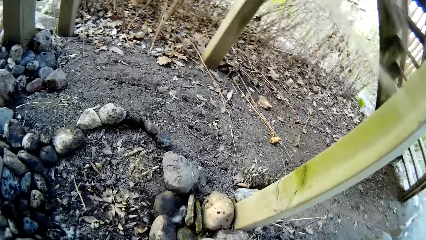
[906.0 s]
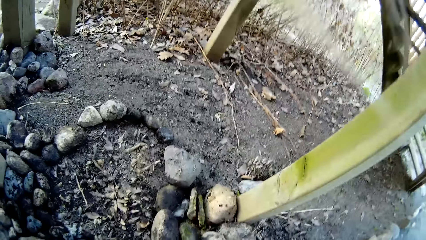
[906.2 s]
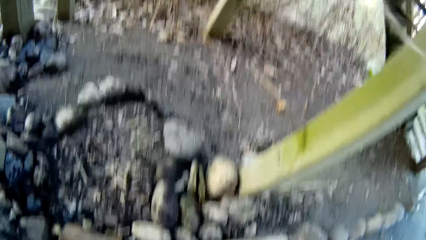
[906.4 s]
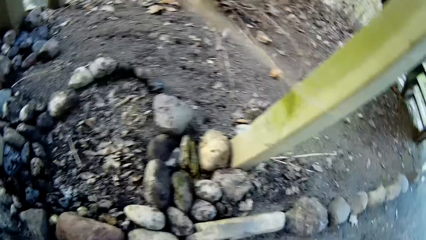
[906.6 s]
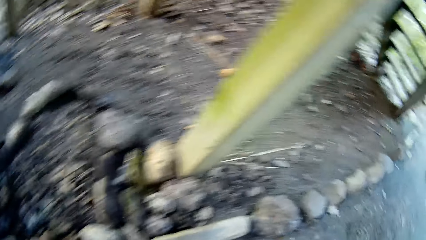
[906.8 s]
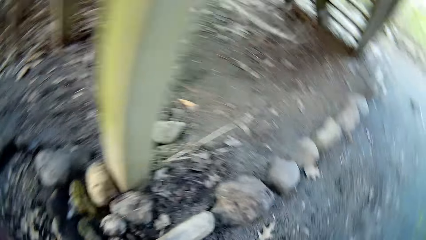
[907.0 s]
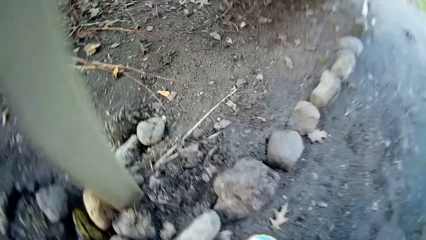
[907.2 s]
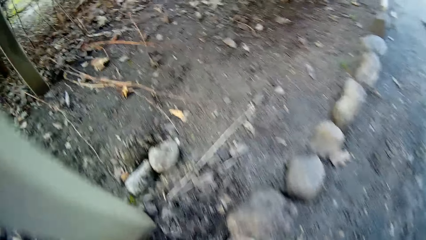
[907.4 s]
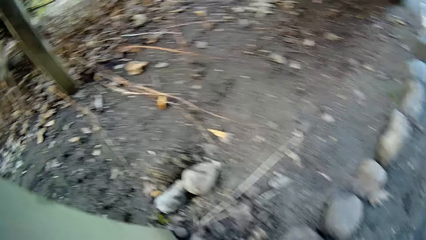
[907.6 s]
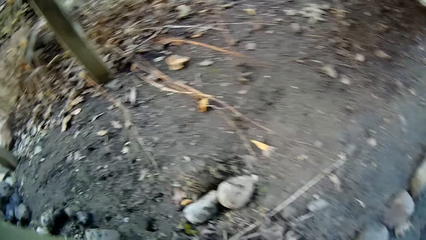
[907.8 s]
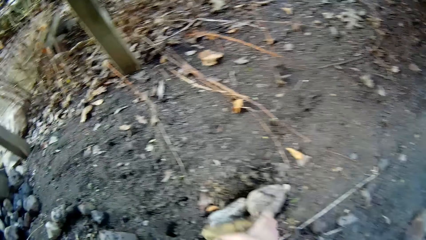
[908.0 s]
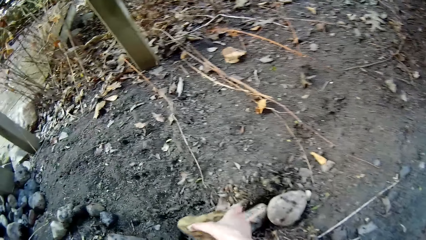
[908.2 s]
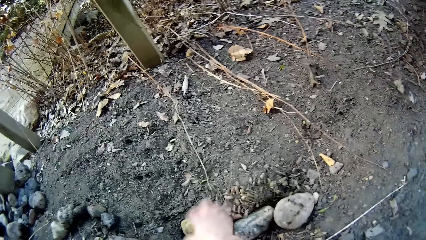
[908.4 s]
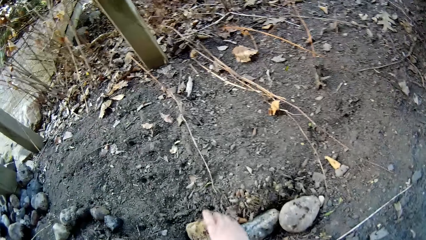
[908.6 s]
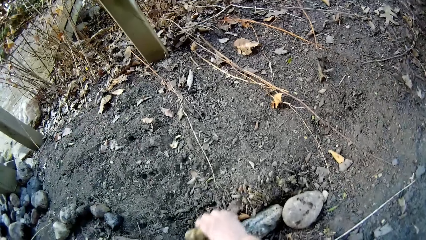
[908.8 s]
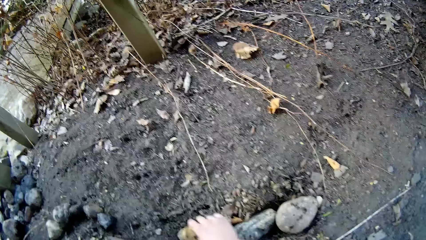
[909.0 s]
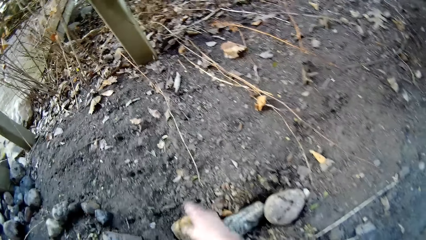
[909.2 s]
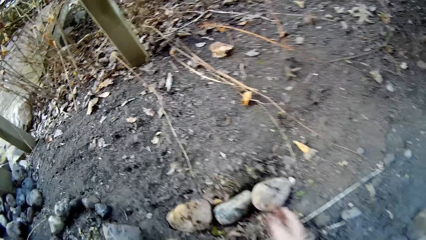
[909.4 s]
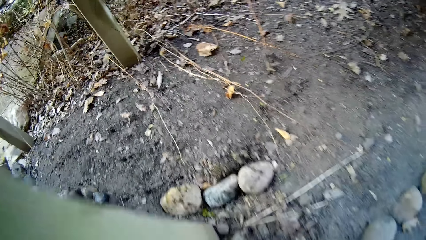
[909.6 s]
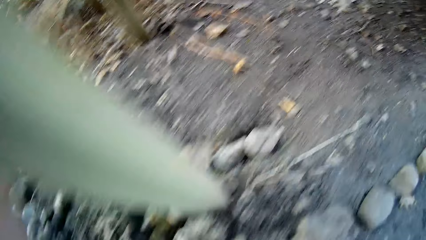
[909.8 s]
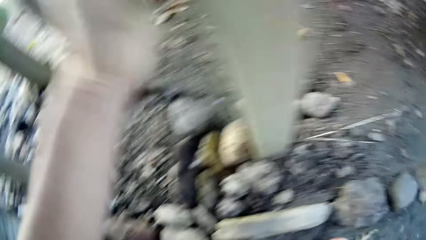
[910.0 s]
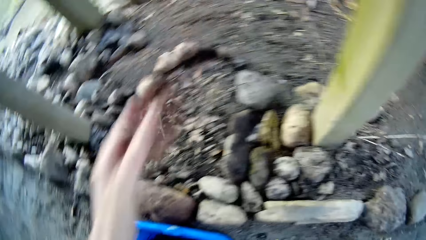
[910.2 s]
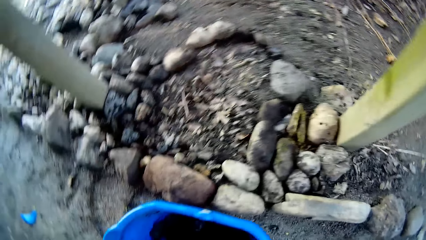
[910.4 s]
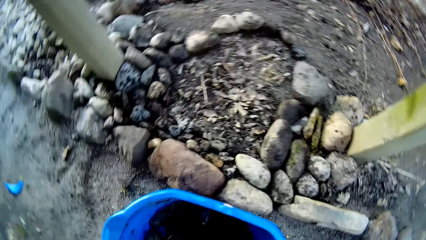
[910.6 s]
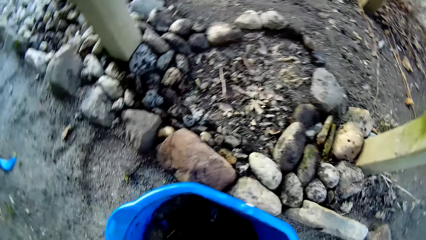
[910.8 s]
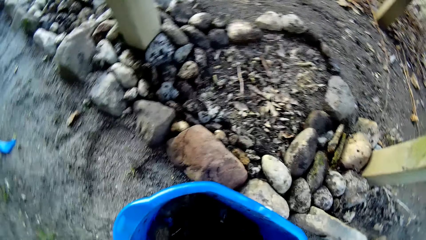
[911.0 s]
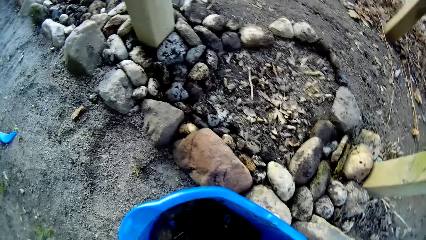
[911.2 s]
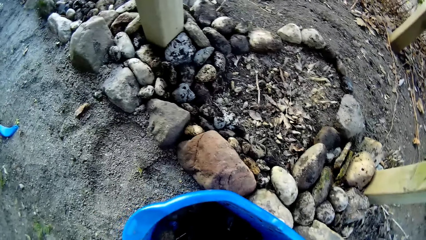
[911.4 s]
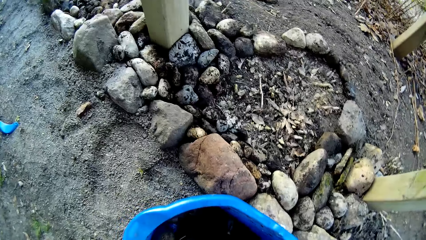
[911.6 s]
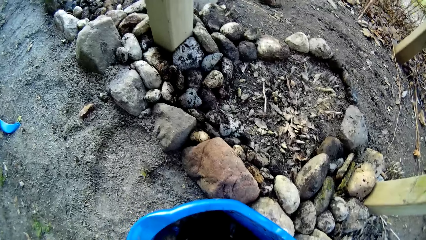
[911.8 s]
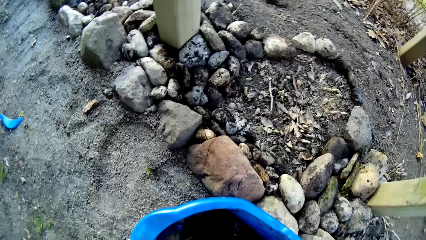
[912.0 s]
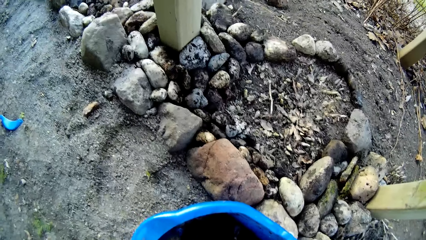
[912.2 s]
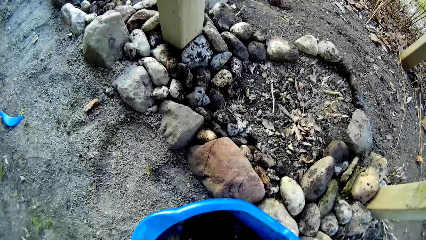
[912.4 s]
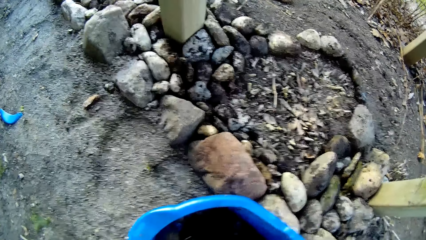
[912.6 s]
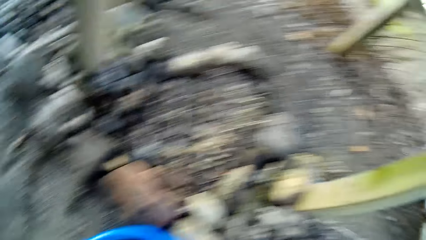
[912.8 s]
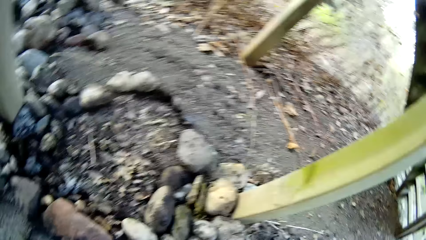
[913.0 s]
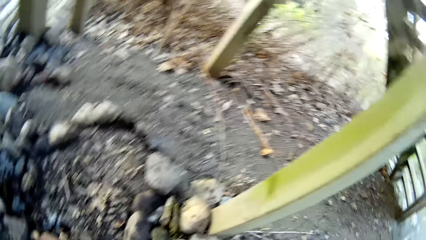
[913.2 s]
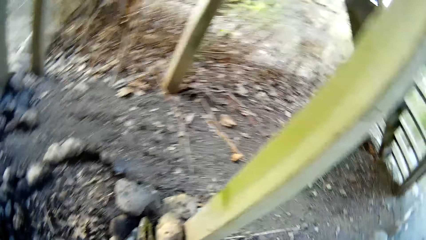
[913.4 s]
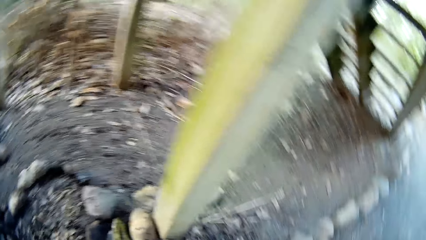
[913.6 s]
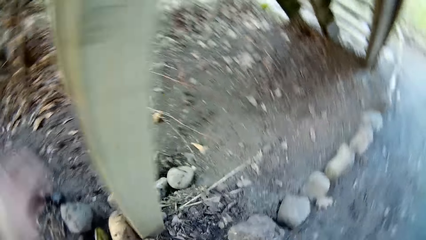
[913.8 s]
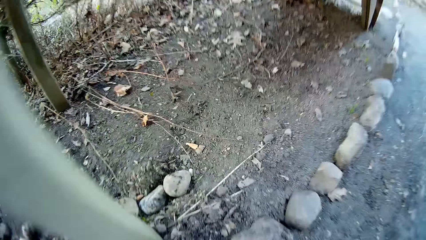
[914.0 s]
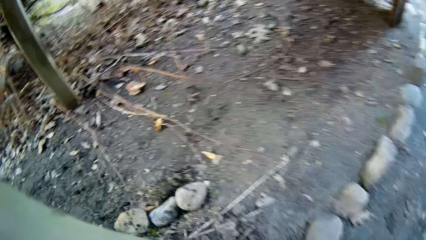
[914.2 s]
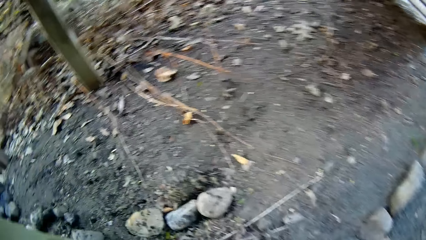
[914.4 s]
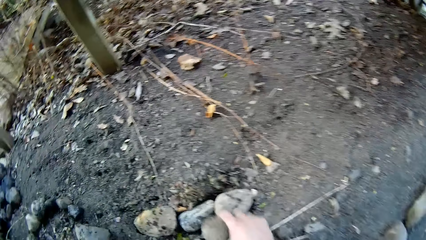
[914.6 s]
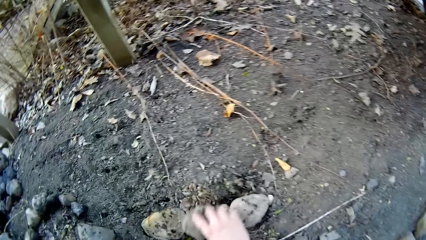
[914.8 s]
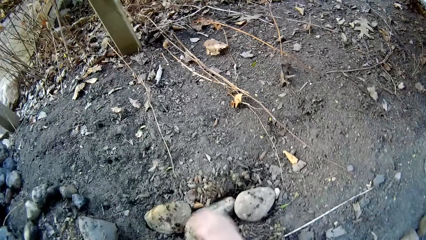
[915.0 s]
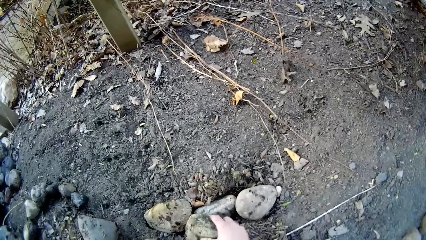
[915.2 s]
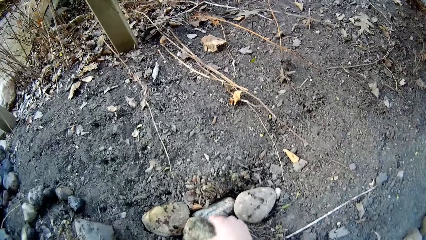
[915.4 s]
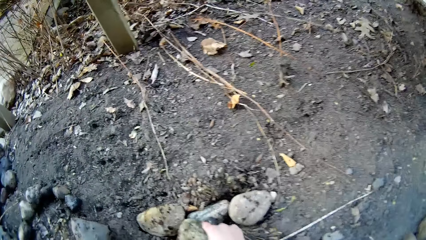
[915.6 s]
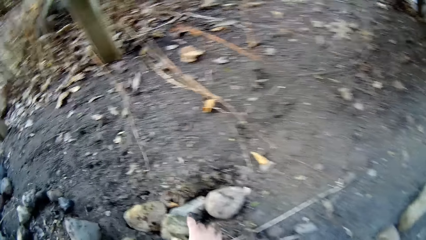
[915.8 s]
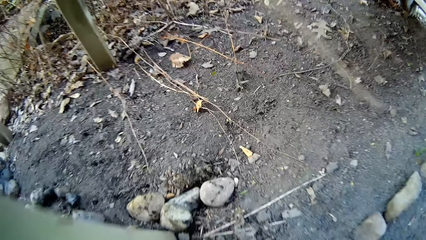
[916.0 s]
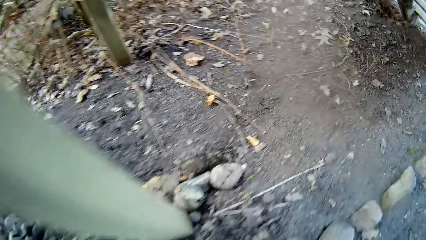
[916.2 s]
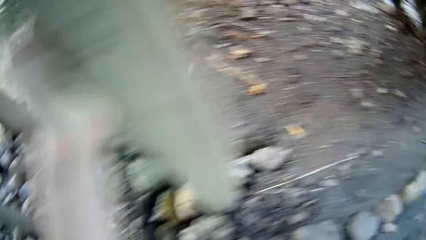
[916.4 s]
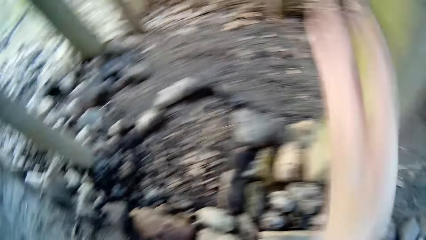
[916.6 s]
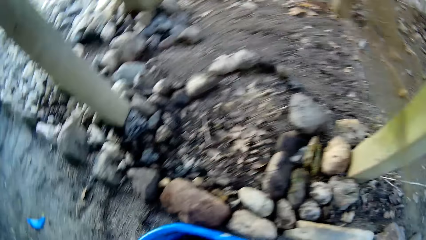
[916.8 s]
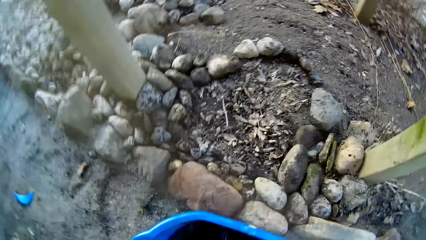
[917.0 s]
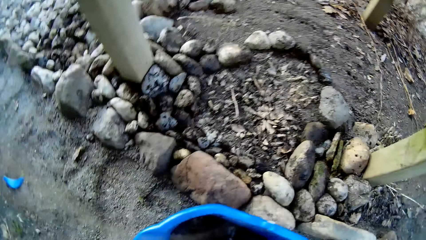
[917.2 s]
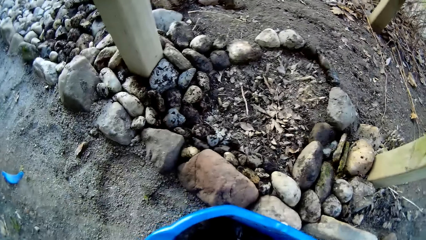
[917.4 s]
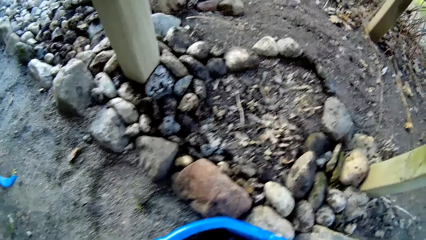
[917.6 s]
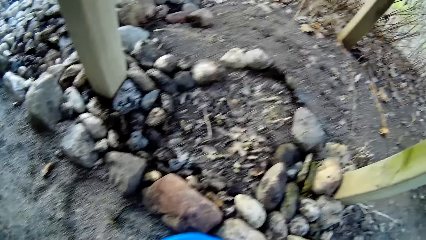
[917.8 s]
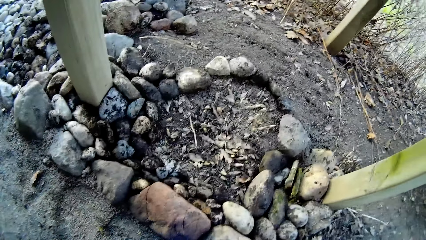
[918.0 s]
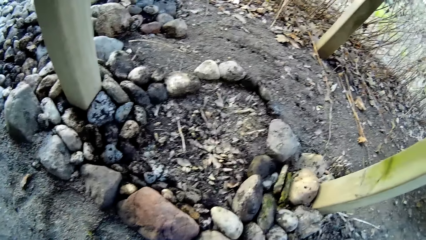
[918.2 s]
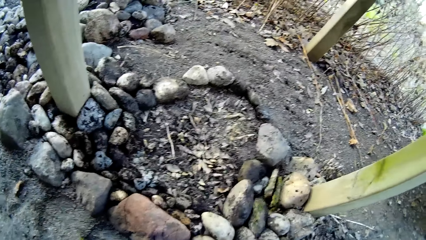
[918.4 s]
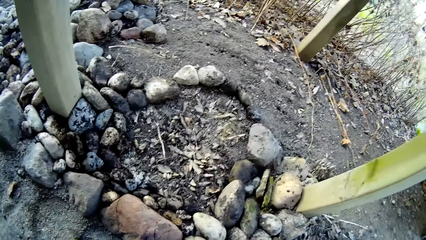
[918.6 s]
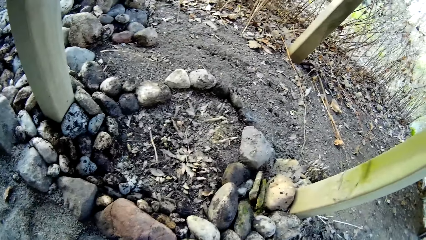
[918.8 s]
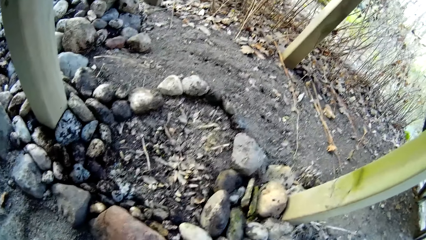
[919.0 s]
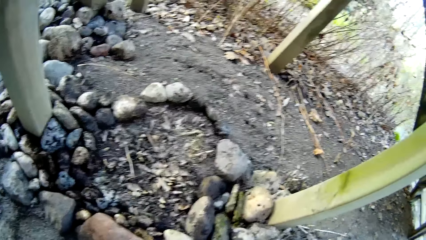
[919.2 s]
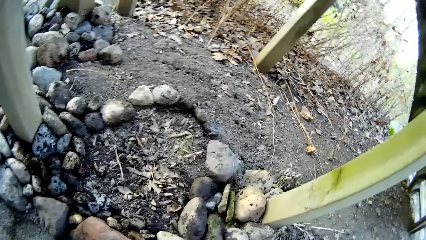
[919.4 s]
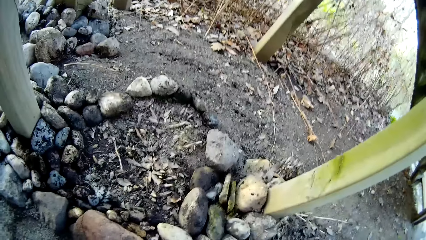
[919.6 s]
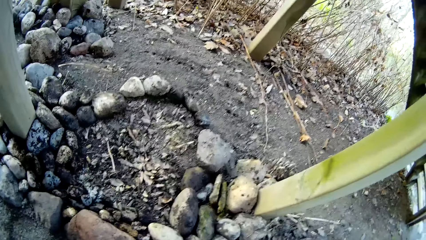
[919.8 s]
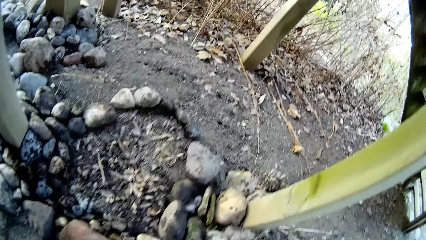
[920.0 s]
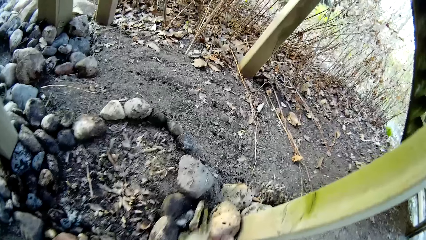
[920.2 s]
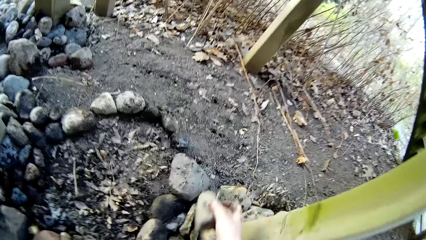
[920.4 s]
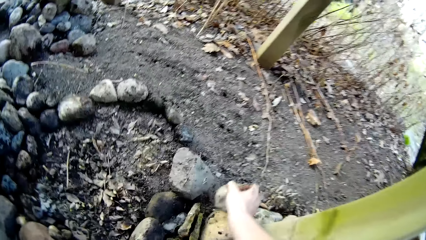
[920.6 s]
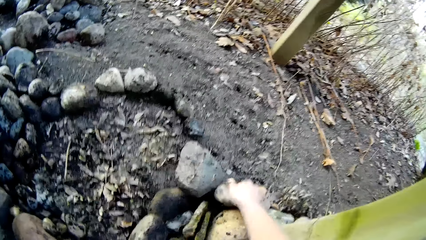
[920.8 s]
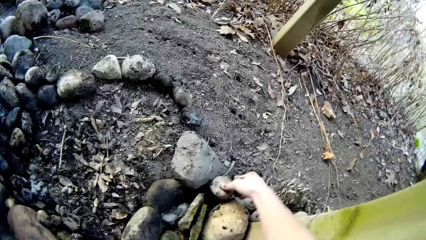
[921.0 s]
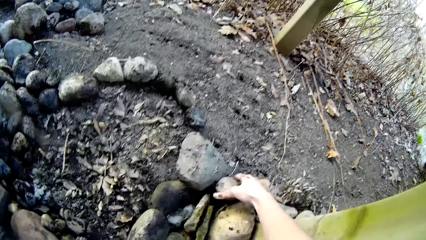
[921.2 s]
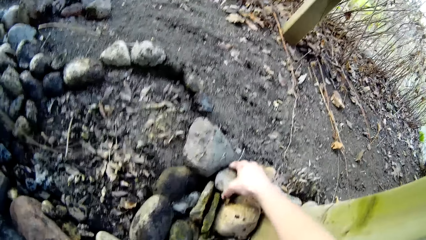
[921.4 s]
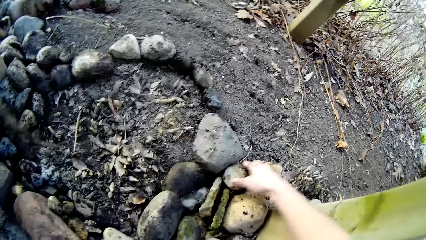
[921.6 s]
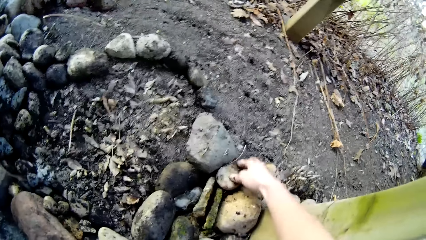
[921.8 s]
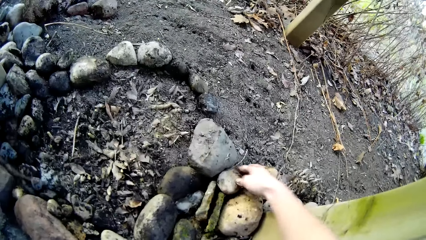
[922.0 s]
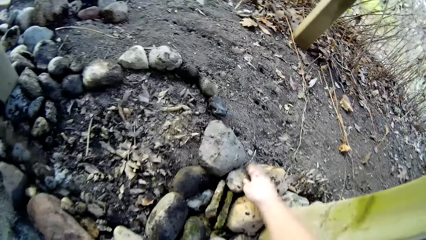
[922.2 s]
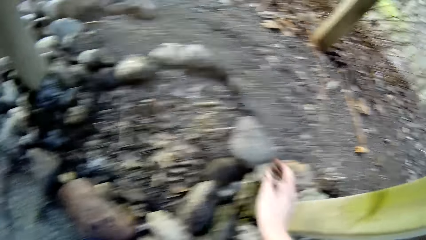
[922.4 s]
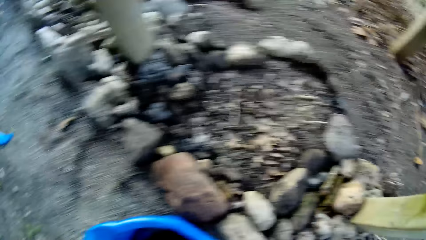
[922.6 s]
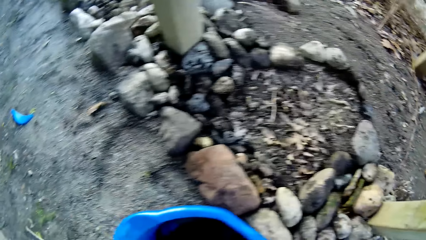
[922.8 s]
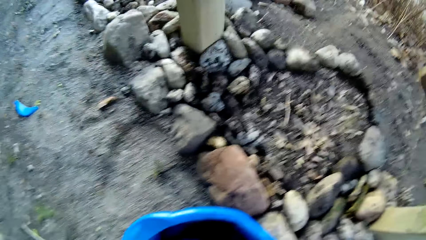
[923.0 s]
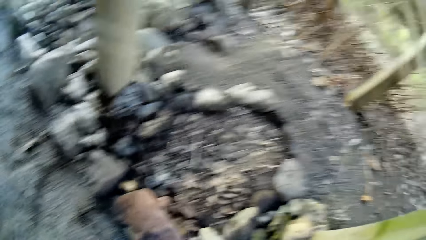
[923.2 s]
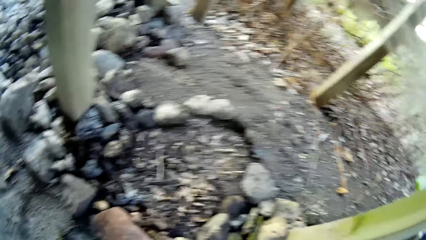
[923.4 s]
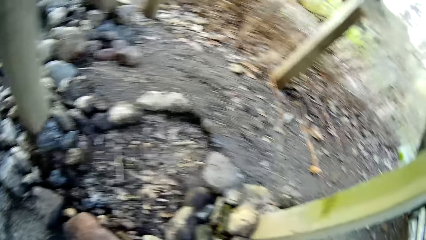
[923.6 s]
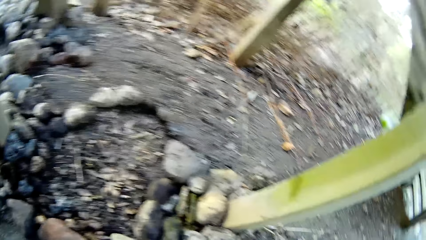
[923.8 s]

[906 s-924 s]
The camera wearer places a stone on the ground with her right hand. She removes her left hand from the pole. She places a stone on the ground with her right hand. She removes her left hand from the pole. She places a stone on the ground with her right hand.
